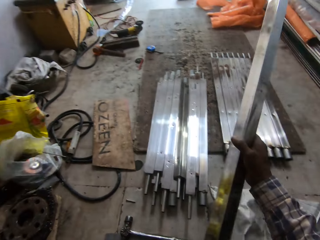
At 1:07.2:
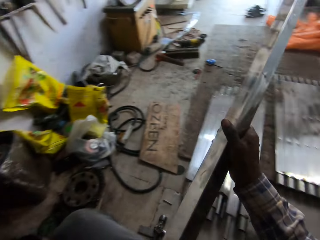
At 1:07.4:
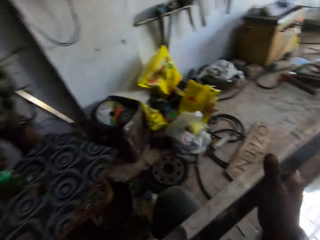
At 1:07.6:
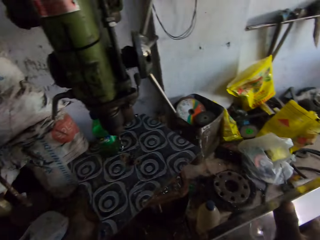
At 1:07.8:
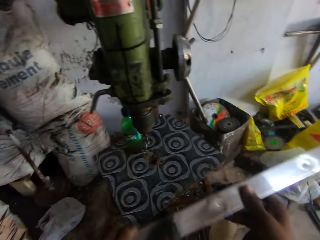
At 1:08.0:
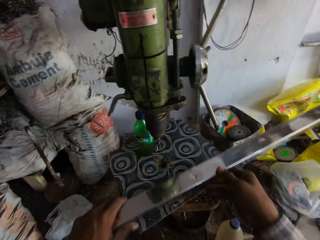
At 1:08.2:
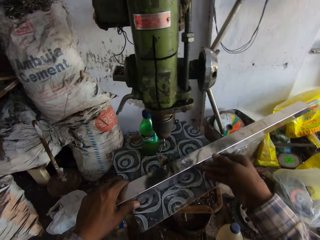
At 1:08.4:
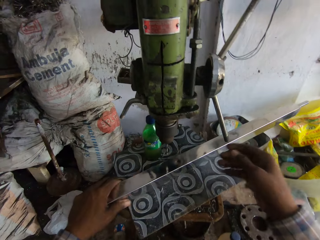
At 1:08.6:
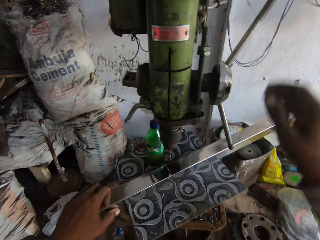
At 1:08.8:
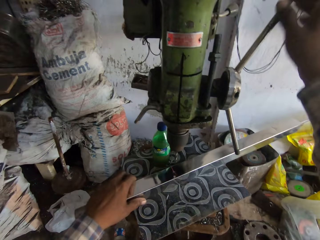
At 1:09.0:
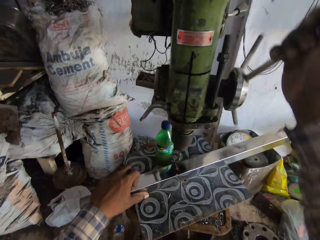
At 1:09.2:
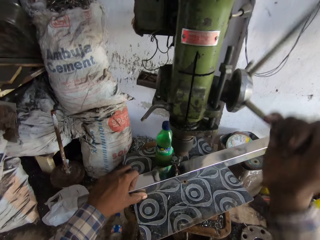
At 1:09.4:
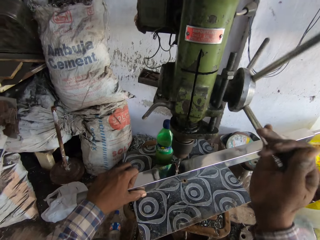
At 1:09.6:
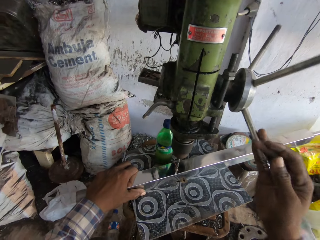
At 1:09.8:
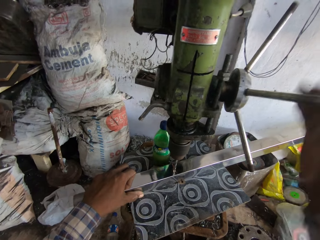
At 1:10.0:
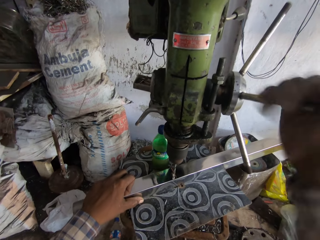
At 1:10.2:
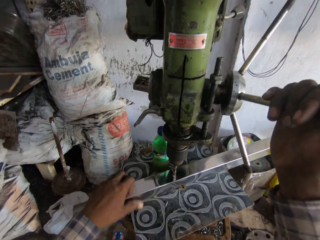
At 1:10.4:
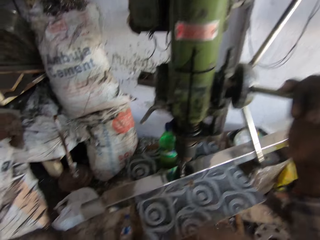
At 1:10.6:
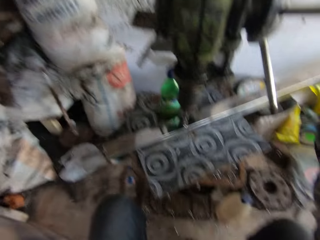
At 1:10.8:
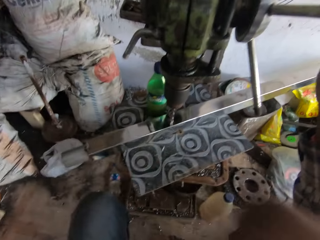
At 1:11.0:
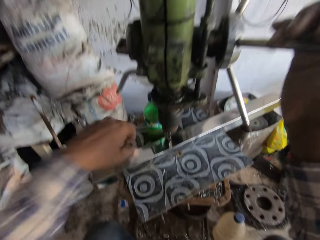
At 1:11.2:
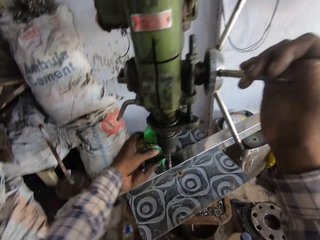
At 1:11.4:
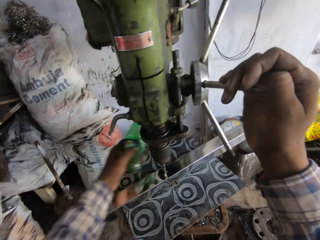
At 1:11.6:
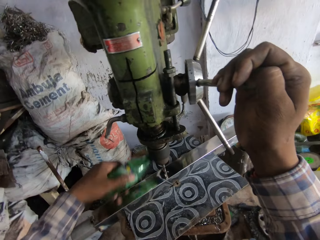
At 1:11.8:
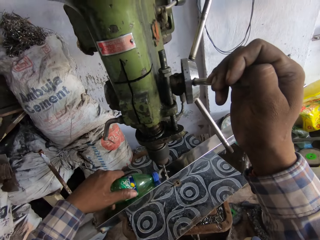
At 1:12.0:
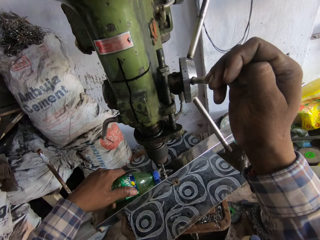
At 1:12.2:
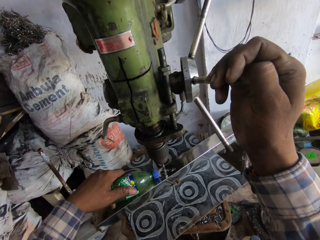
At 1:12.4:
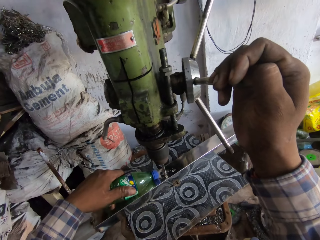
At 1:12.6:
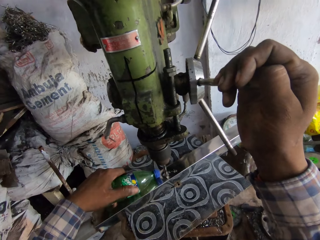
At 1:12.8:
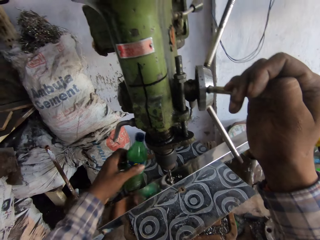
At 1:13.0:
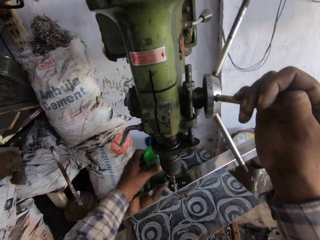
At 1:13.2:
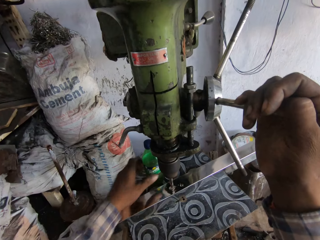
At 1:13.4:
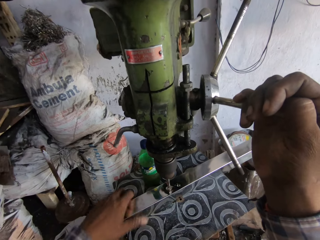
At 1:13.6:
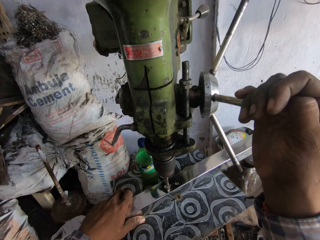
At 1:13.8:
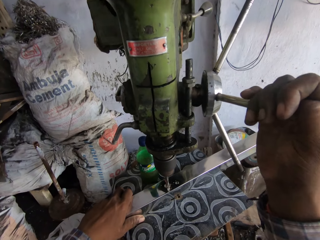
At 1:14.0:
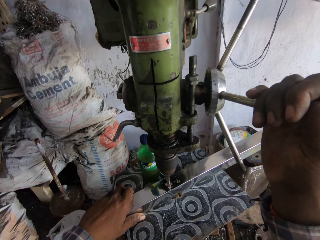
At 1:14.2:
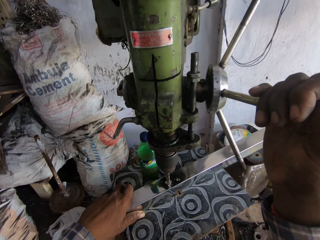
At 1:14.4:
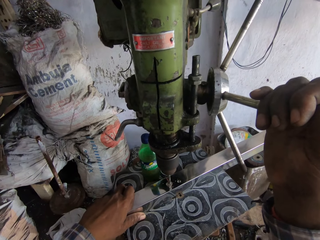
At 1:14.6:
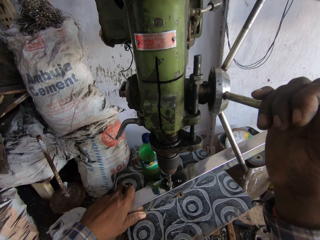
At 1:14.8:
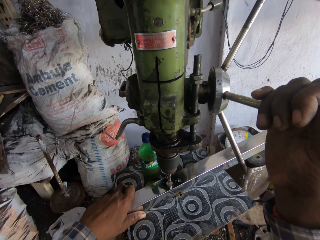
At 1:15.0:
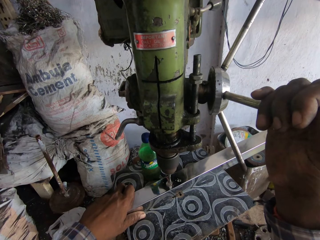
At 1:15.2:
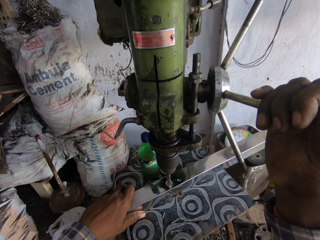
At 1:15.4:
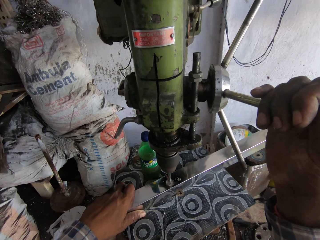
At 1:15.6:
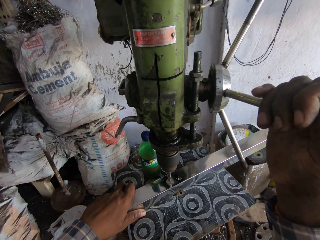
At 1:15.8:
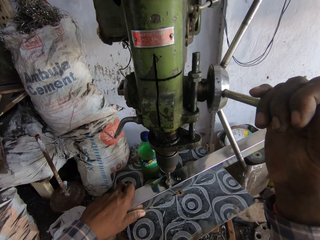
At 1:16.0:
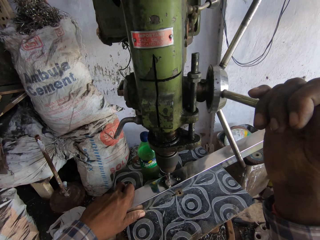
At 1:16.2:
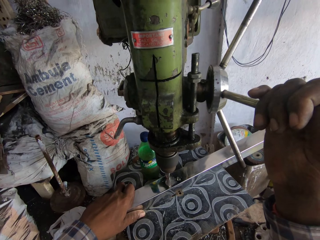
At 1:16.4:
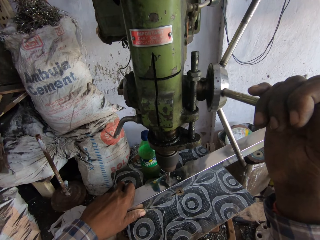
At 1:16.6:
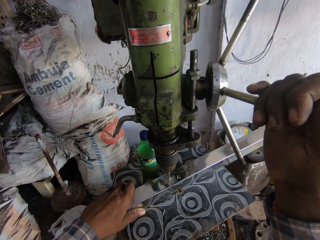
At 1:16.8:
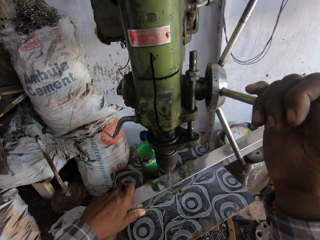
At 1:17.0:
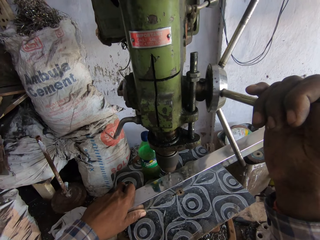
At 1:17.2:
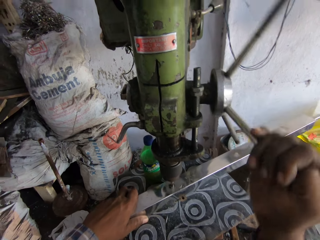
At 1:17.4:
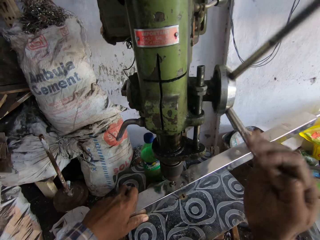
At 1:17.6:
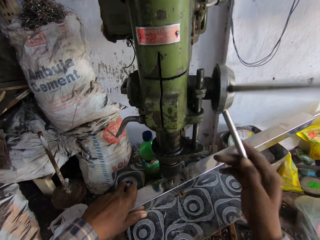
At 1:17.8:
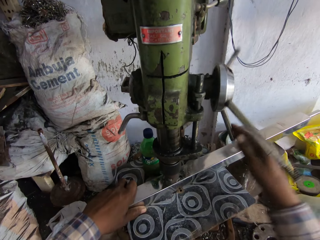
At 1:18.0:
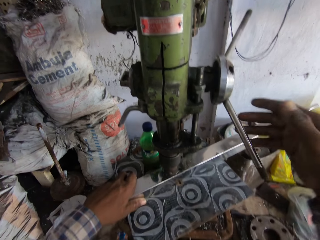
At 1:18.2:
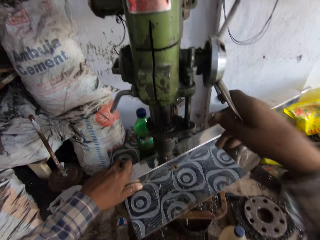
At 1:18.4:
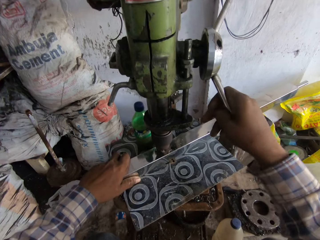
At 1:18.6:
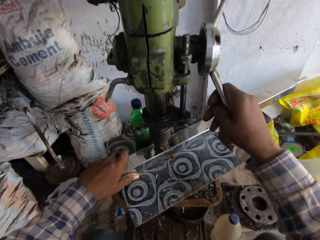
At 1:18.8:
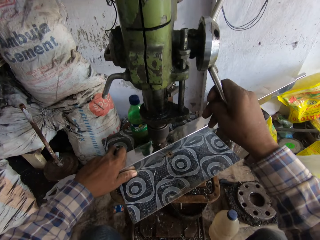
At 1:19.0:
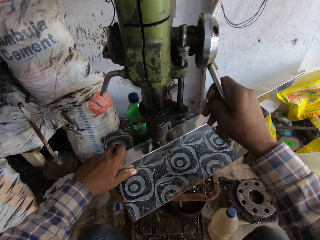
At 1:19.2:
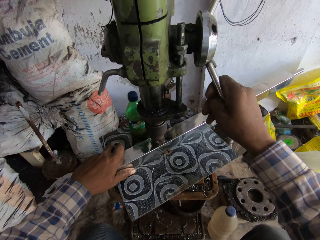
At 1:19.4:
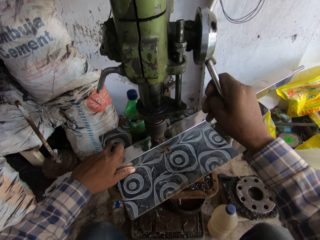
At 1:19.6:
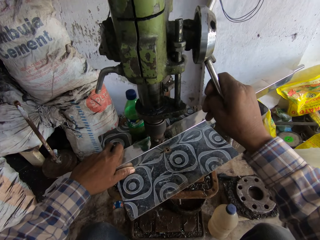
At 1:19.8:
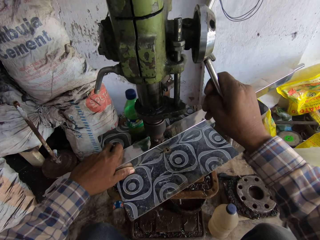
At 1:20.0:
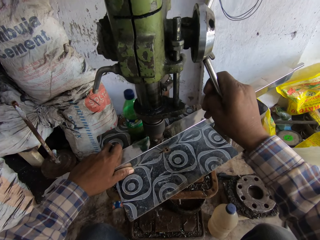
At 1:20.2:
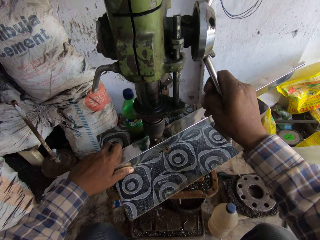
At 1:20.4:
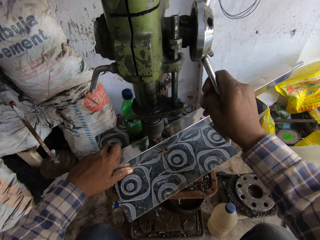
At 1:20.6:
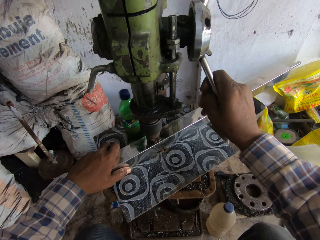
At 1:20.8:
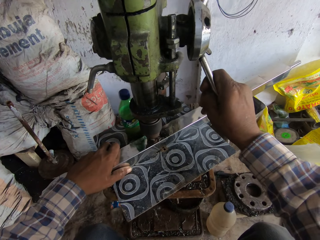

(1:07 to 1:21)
The camera wearer places the piece of metal on the table of the geared head drill with both hands. He operates the capstan wheel of the geared head drill with his right hand. He drills the piece of metal with the geared head drill with both hands. He lowers the drill bit. He picks up the bottle of lubricant from the table with his left hand. He pours lubricant from the bottle of lubricant on the chuck of the geared head drill with his left hand. He drops the bottle of lubricant on the table with his left hand. He drills the hole on the metal. He operates the capstan wheel of the geared head drill with his right hand.

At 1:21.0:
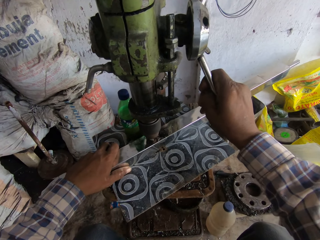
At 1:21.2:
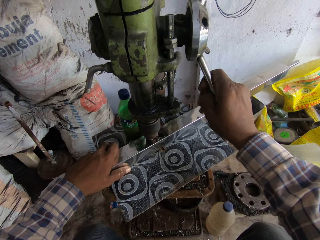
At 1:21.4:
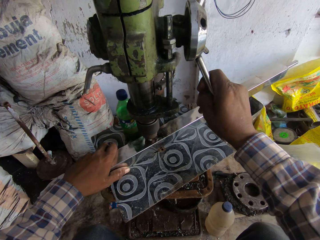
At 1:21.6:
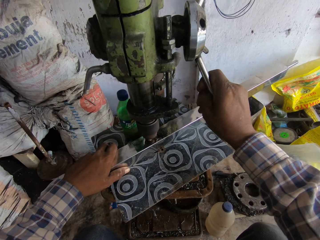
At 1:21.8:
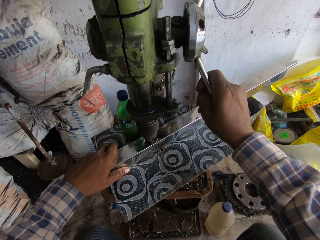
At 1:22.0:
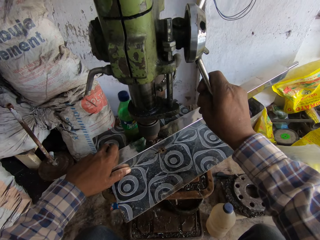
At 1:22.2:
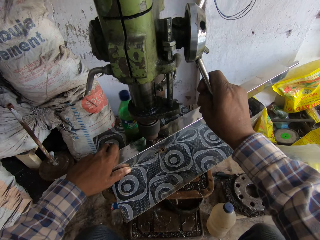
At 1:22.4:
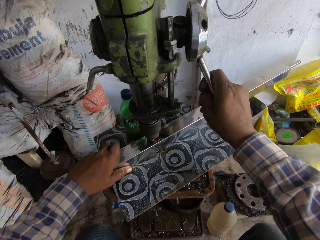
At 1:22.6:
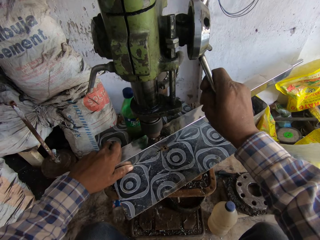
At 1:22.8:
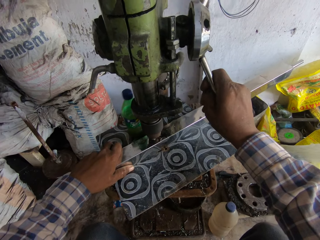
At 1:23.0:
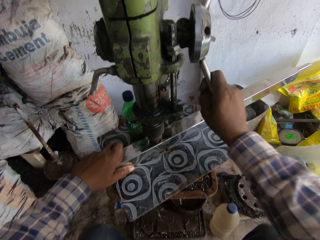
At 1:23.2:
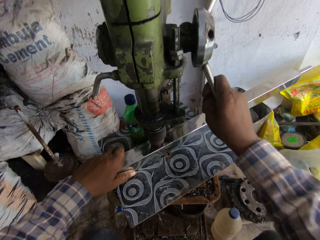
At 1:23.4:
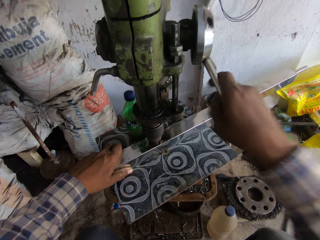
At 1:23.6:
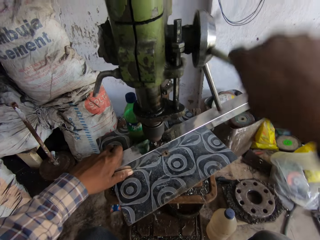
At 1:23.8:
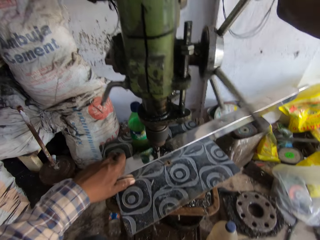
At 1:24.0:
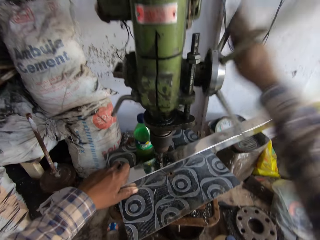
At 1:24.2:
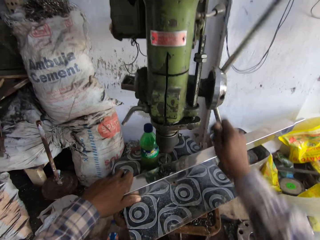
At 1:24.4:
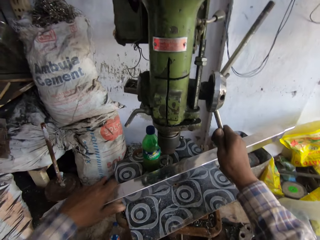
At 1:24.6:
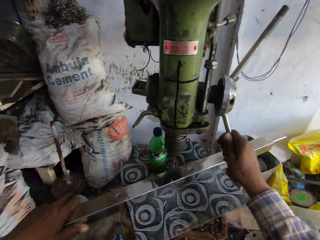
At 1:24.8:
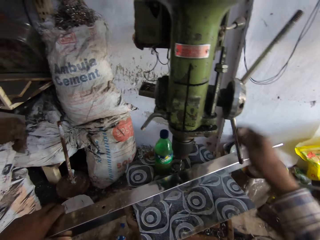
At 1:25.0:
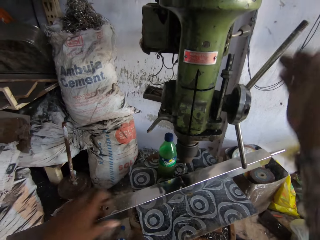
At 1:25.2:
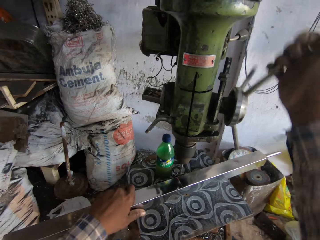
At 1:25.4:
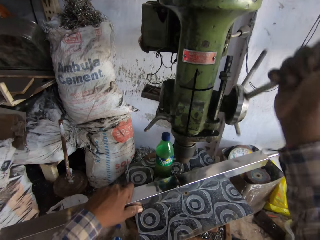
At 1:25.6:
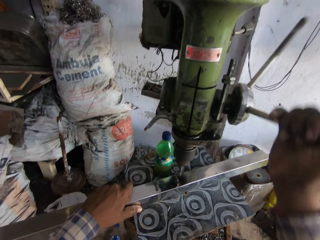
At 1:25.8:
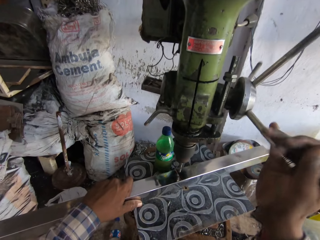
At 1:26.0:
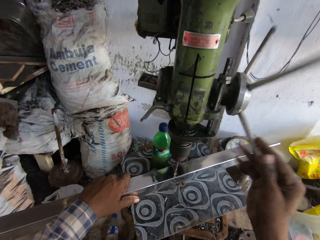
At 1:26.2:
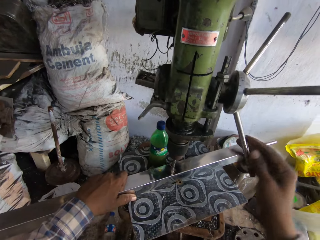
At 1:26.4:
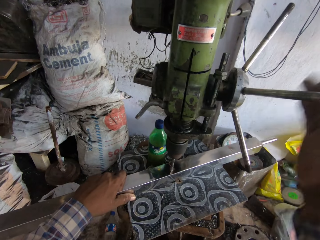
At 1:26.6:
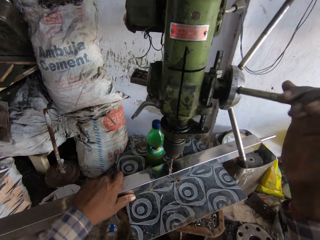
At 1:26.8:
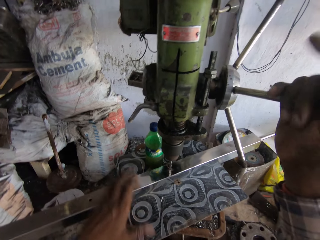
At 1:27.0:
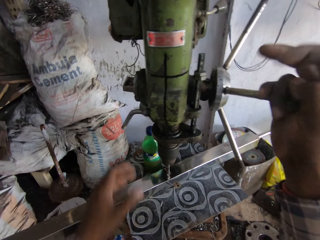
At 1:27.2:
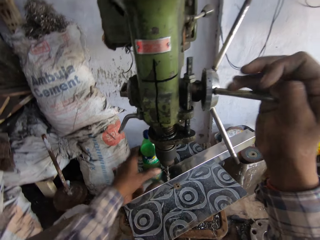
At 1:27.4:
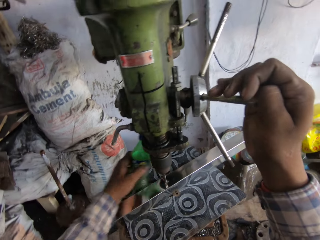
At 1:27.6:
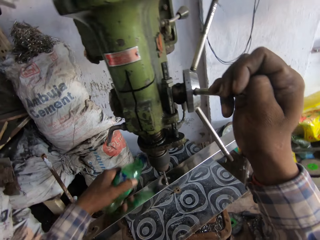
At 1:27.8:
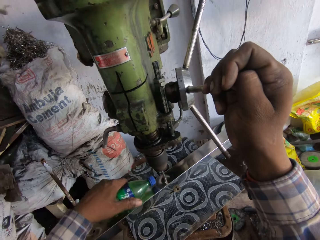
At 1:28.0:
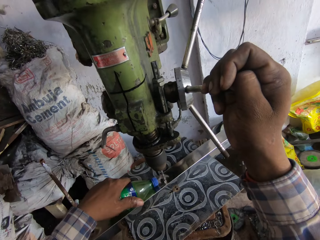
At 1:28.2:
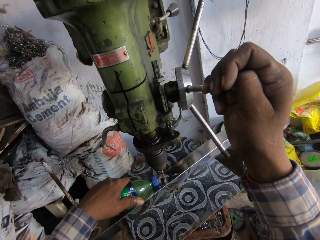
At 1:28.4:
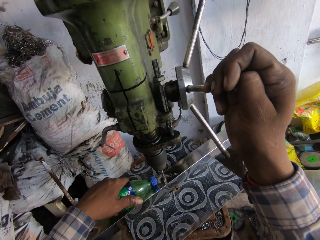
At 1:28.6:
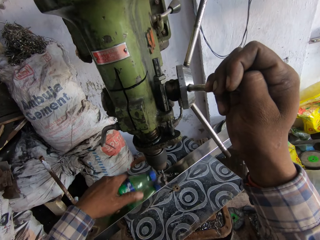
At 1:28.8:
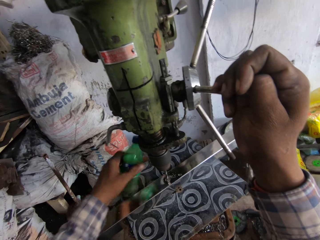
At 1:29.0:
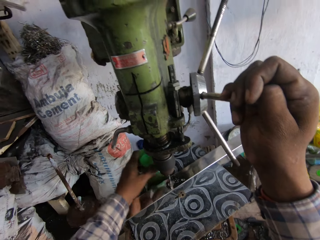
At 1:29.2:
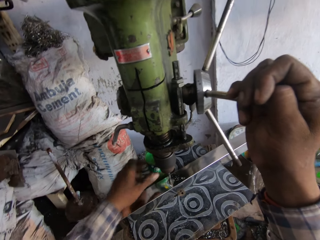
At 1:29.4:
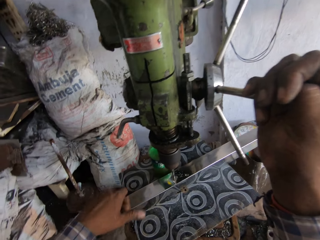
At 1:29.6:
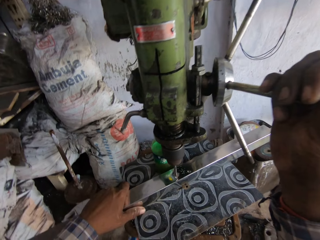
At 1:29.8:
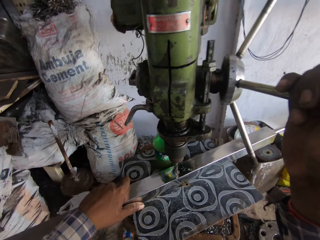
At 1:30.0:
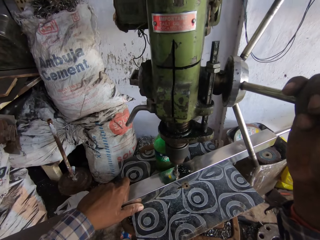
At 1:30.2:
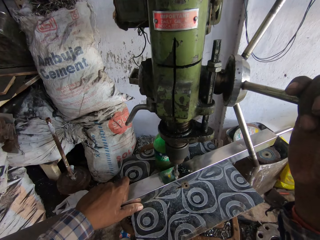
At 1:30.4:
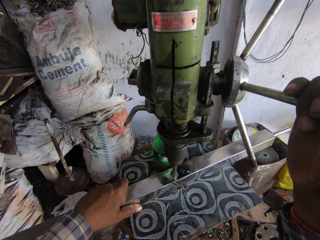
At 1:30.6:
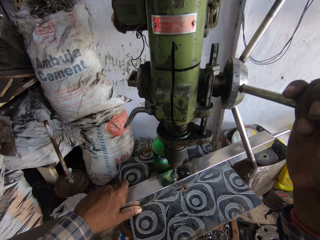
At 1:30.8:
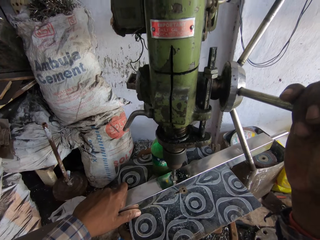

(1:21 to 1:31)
The camera wearer operates the capstan wheel of the geared head drill with his right hand. He adjusts the piece of metal on the table of the geared head drill with his left hand. He pulls the metal on the stool. He operates the capstan wheel of the geared head drill with his right hand. He lowers the drill bit. He drills the piece of metal with the geared head drill with both hands. He picks up the bottle of lubricant from the table with his left hand. He pours lubricant from the bottle of lubricant on the chuck of the geared head drill with his left hand. He drops the bottle of lubricant on the table with his left hand. He holds the piece of metal on the table with his left hand.
